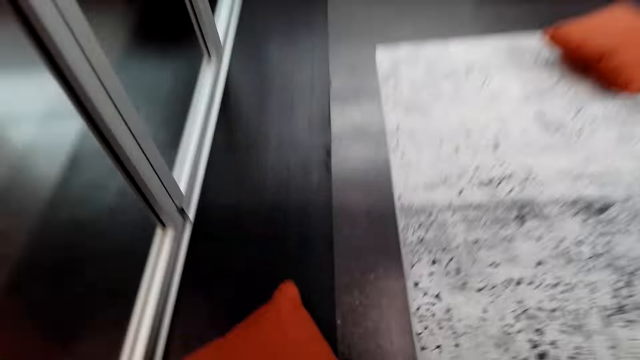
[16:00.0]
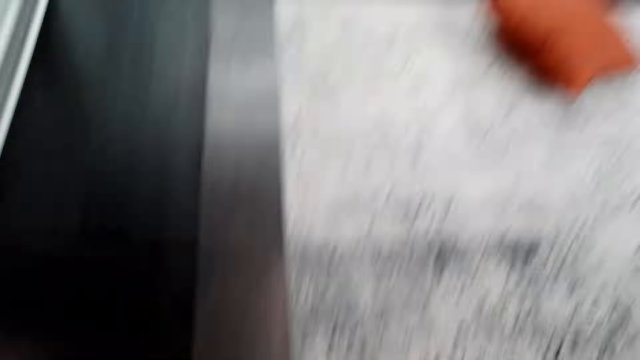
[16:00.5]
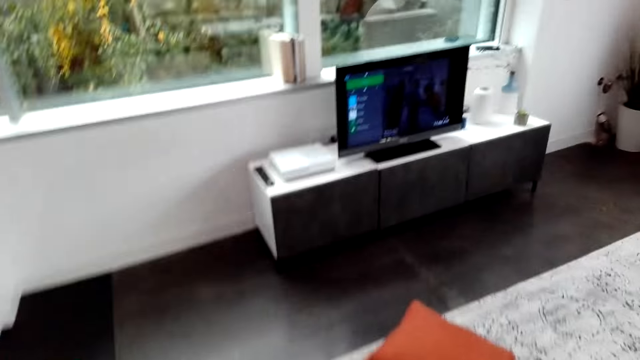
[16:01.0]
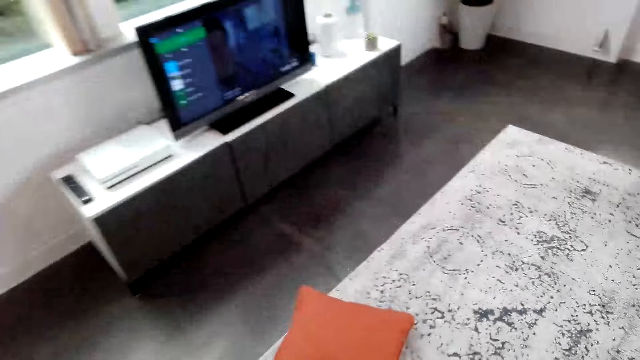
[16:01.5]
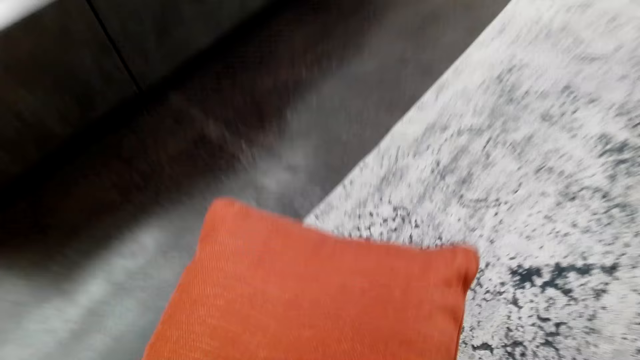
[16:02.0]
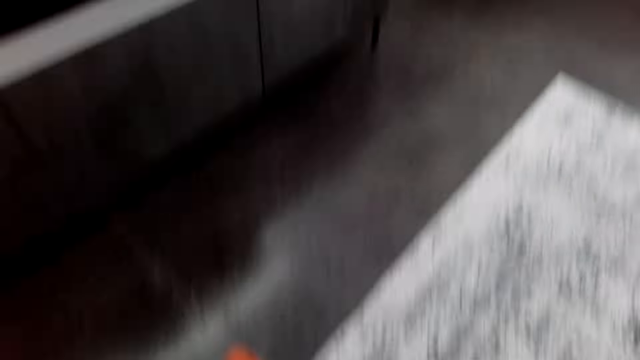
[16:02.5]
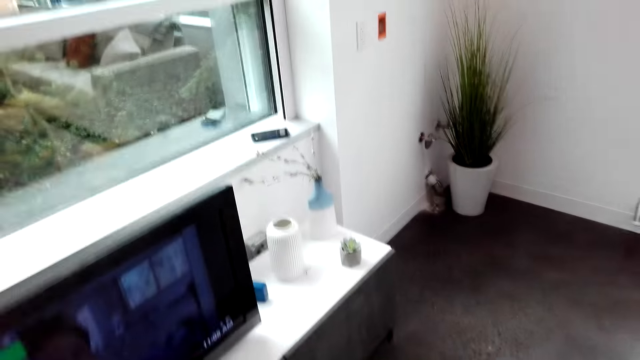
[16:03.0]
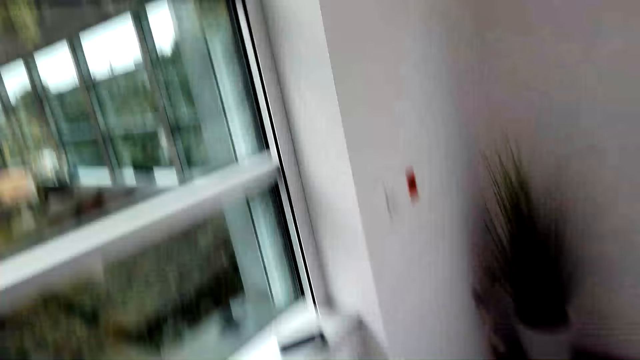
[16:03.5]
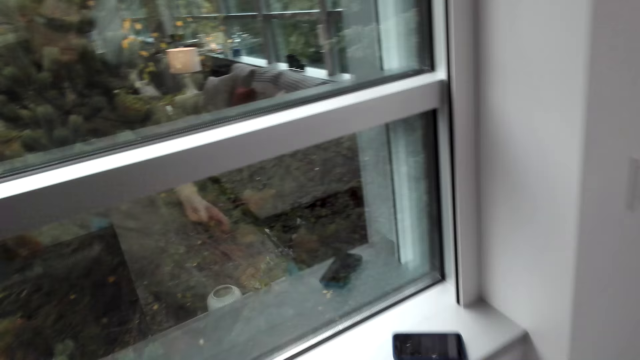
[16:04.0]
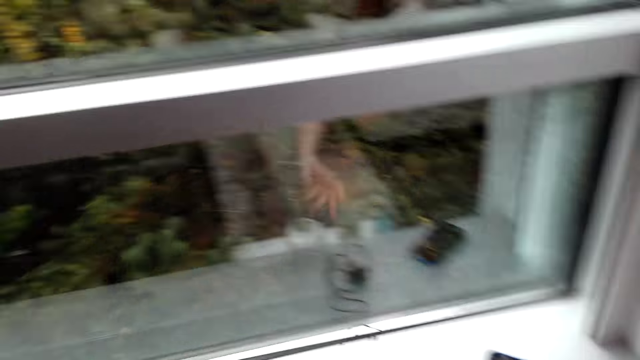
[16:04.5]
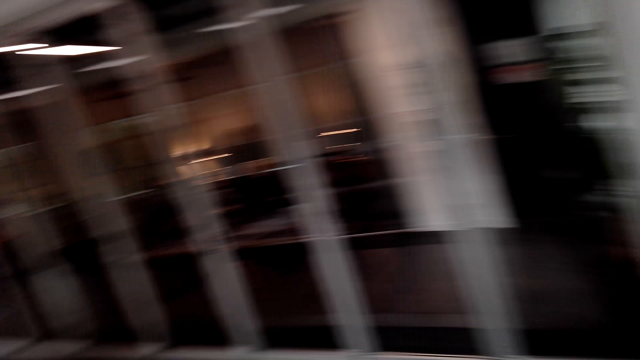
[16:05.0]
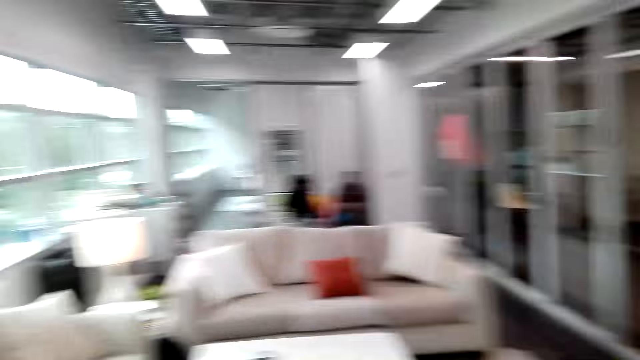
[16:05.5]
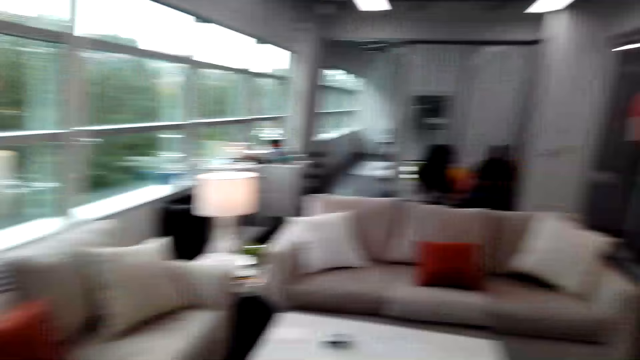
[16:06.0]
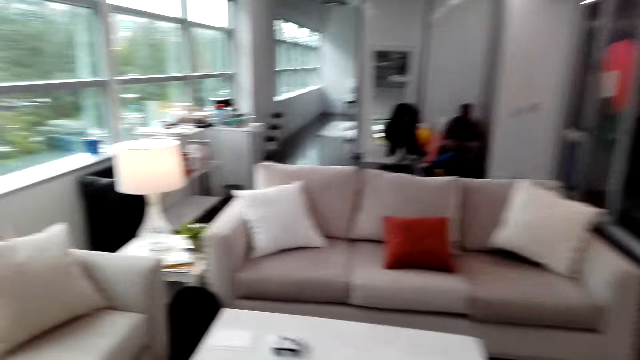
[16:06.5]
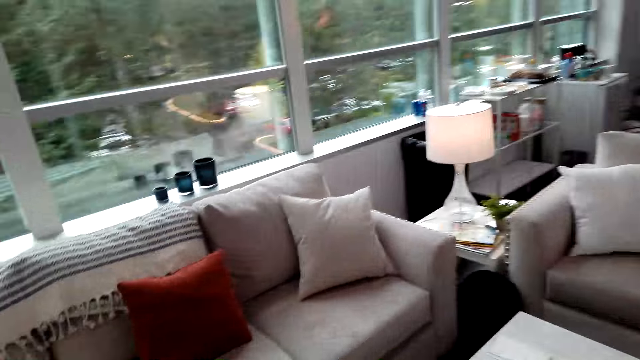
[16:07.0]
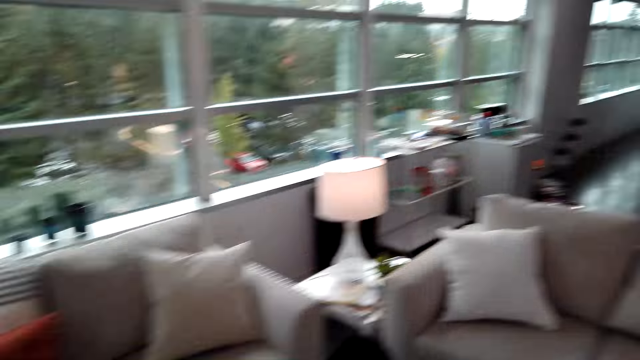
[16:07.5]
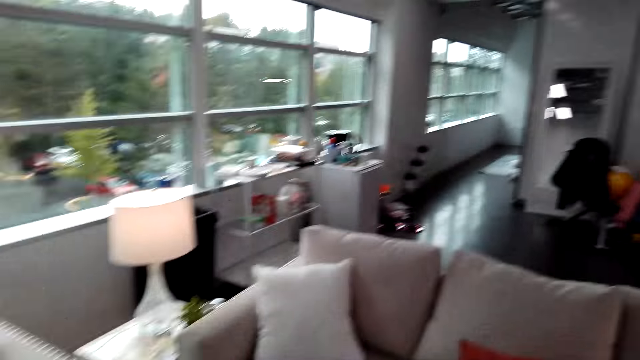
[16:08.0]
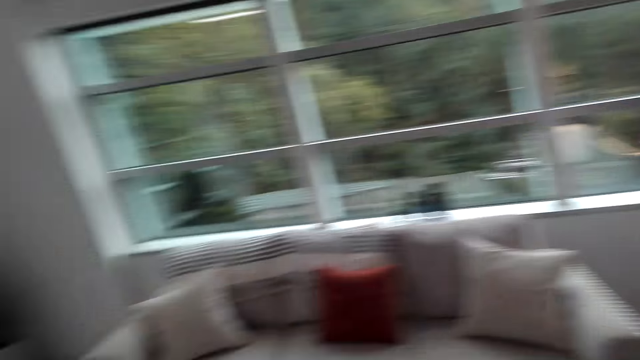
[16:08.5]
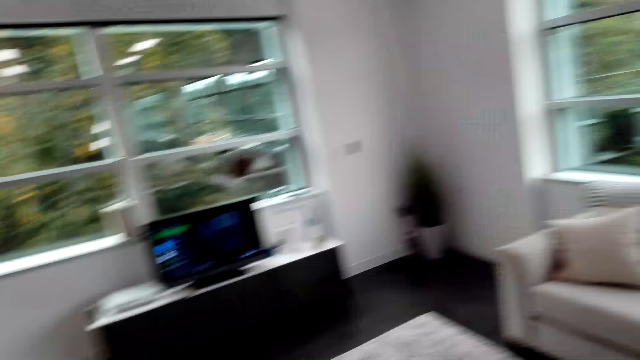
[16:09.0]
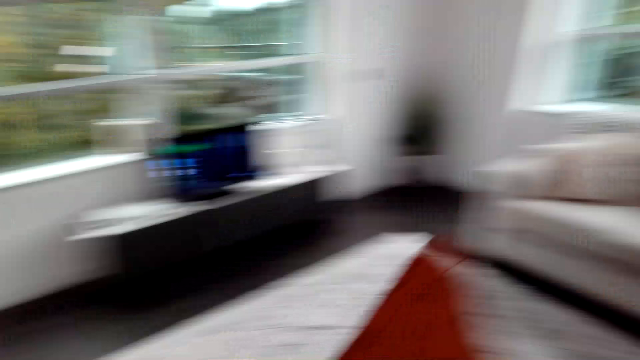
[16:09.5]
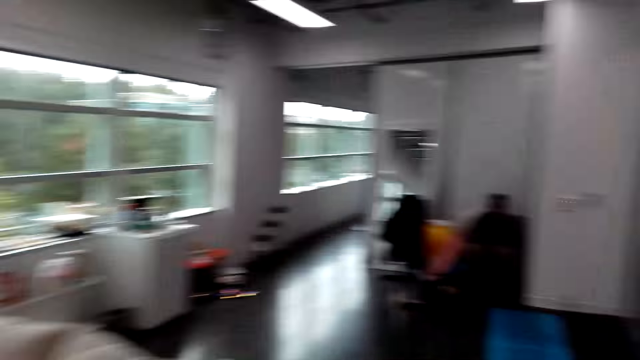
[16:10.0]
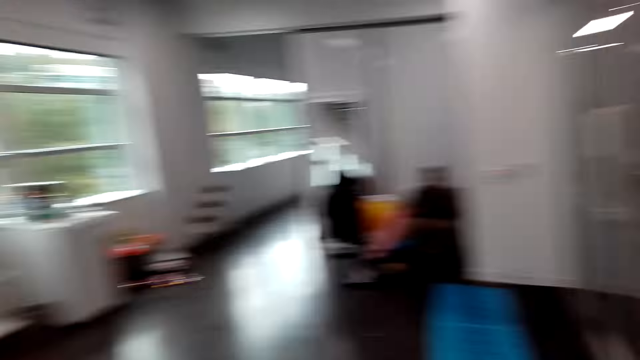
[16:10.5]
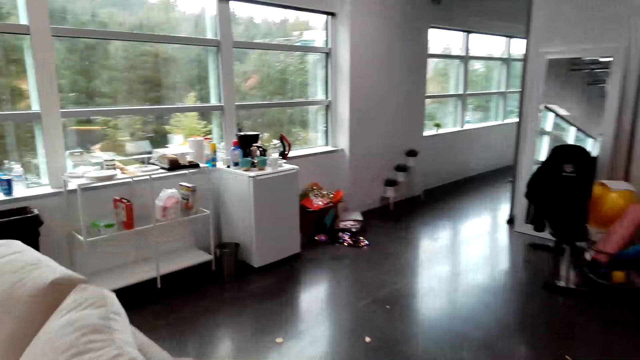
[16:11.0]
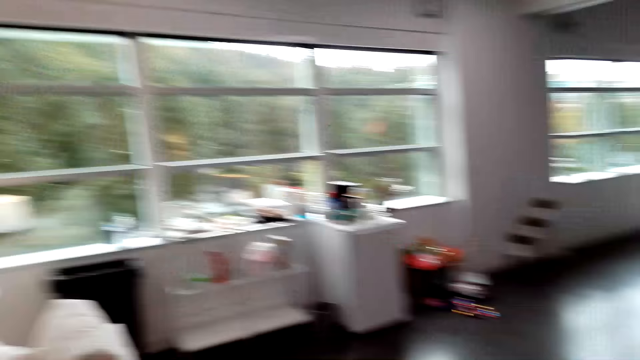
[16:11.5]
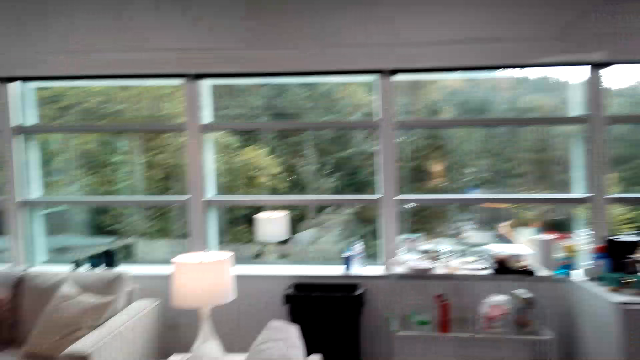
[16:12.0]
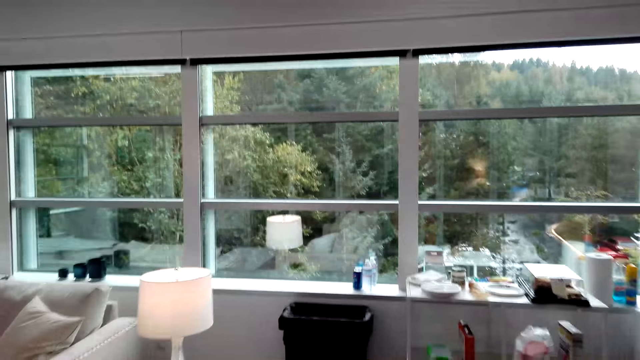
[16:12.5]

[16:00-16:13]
The camera wearer picks a pillow. They walk in the room. They put the pillow on the sofa.

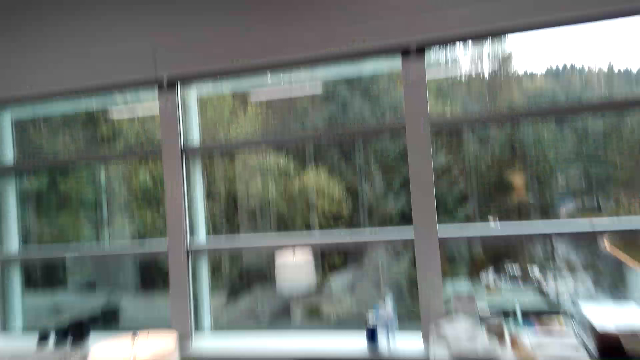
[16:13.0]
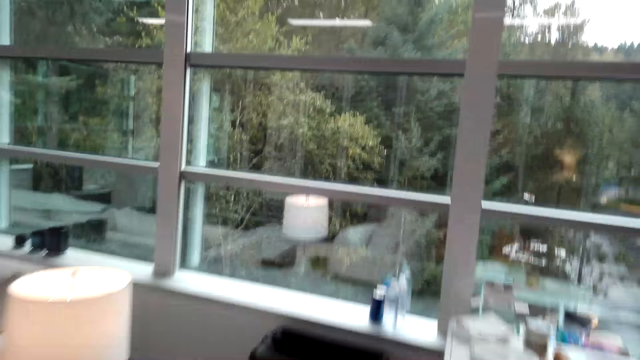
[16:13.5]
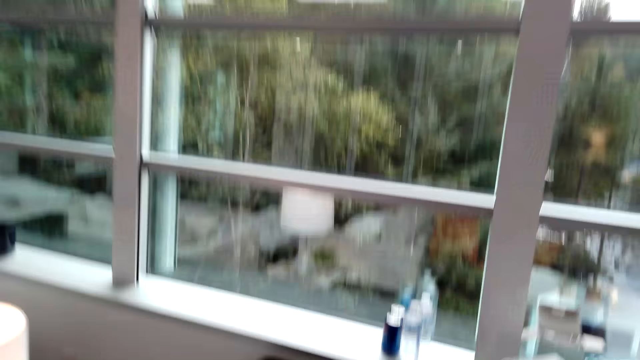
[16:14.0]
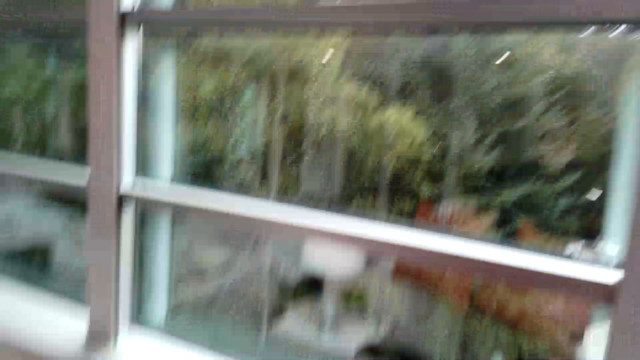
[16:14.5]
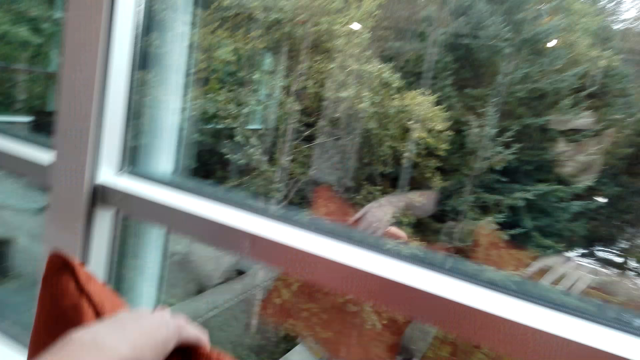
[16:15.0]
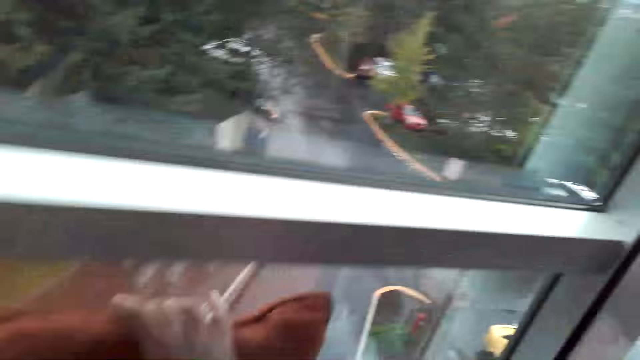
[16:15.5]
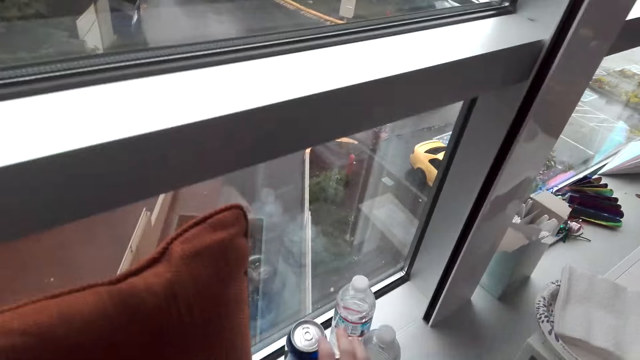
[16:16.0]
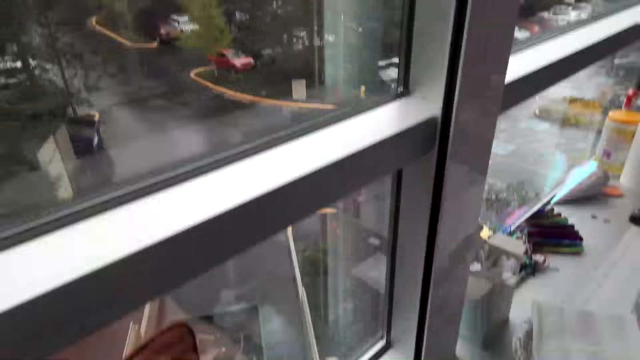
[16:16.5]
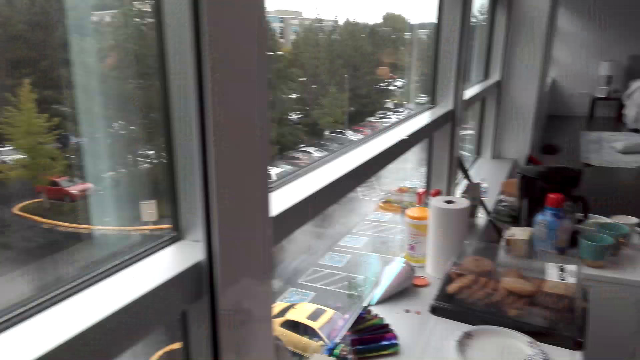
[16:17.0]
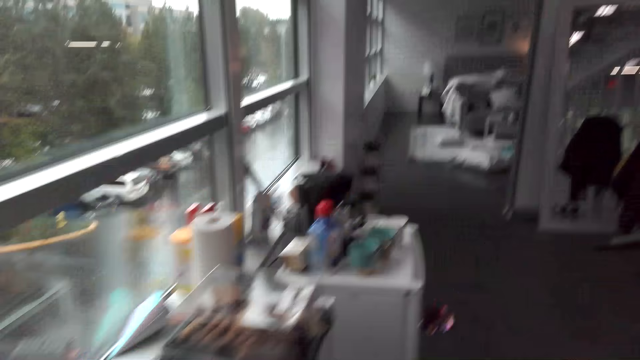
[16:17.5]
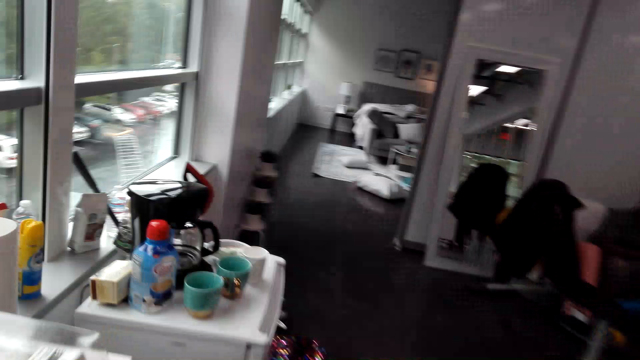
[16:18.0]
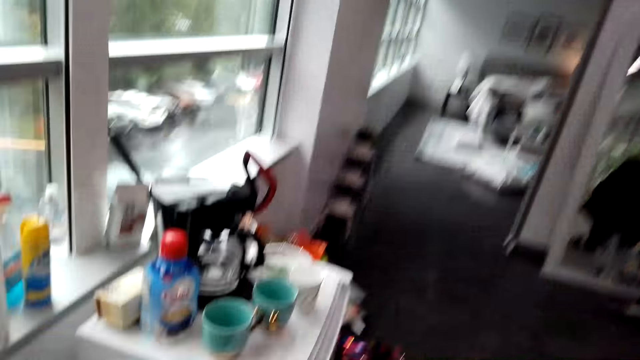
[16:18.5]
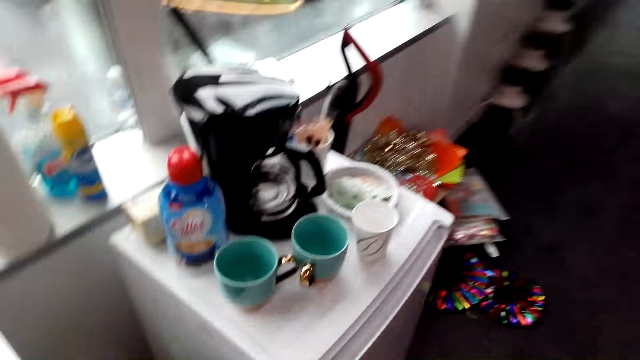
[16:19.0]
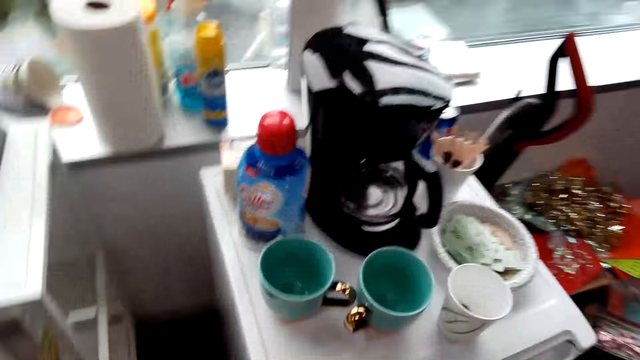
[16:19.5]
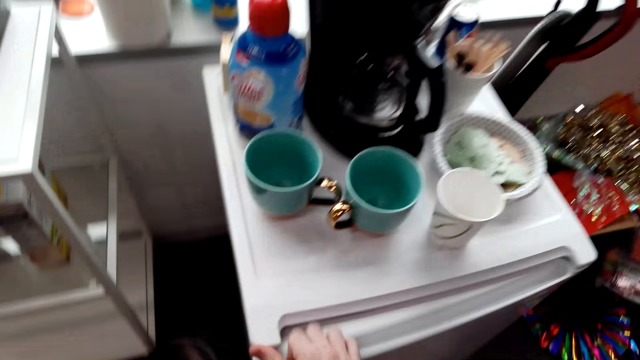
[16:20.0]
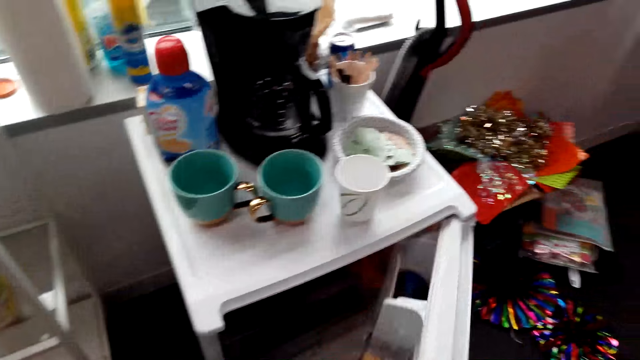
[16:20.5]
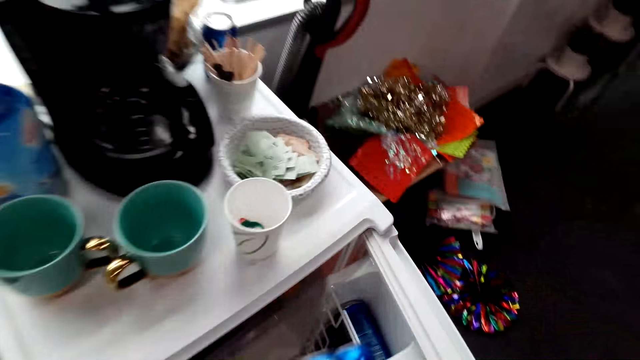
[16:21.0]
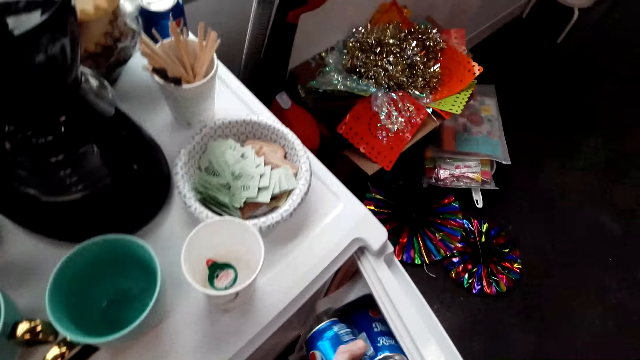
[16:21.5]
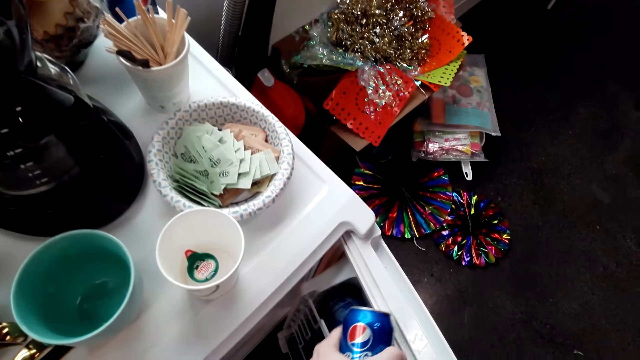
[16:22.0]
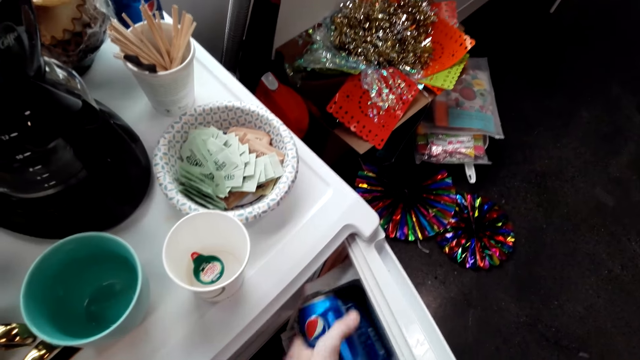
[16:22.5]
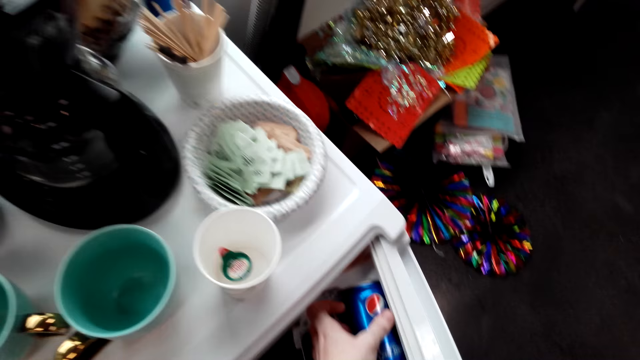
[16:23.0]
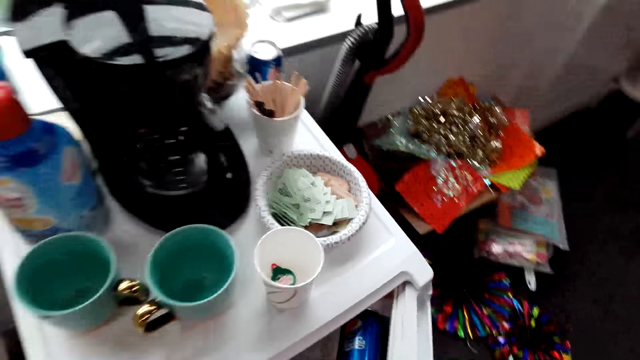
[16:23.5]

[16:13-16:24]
The camera wearer puts a cushion along the window. They pick Pepsi cans. They open the fridge. They put the Pepsi cans into the fridge.
